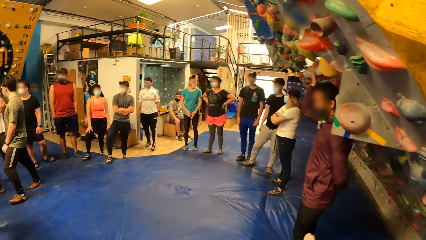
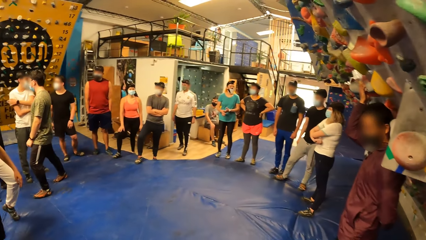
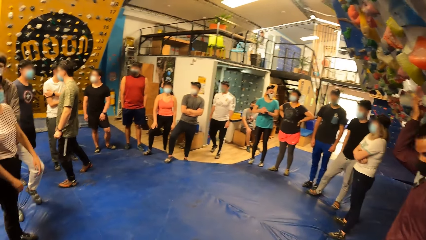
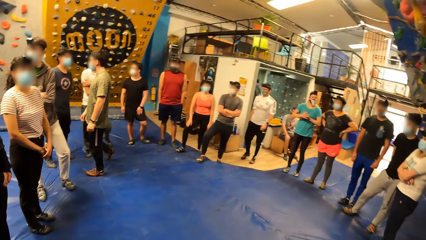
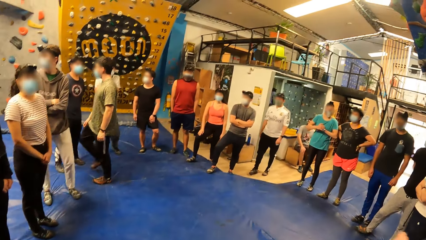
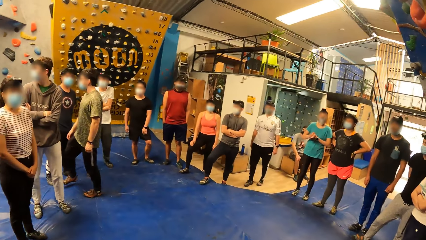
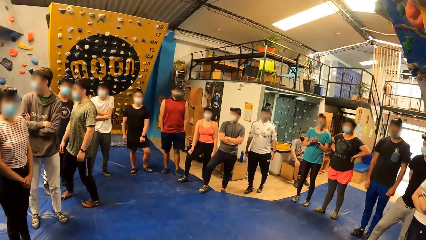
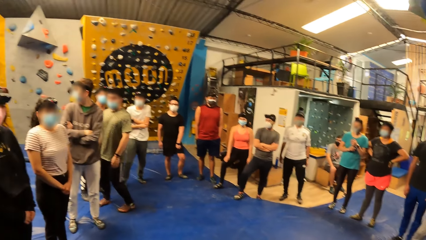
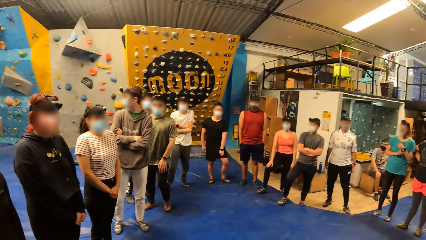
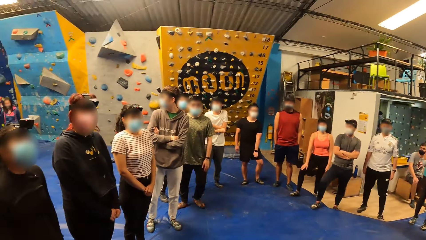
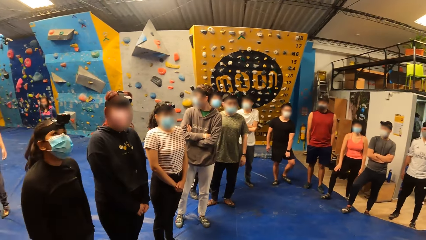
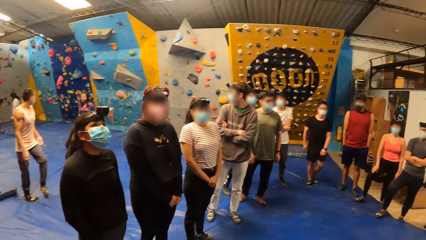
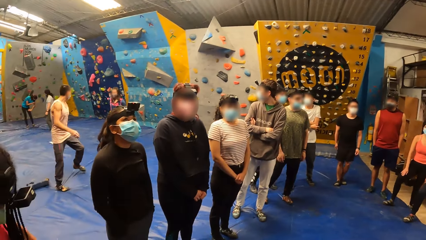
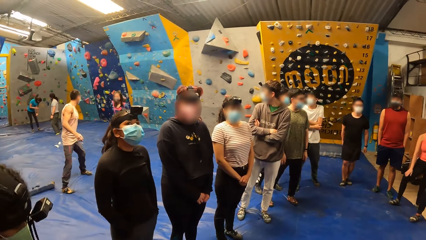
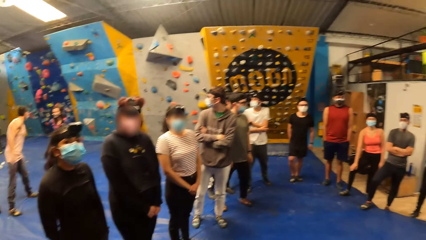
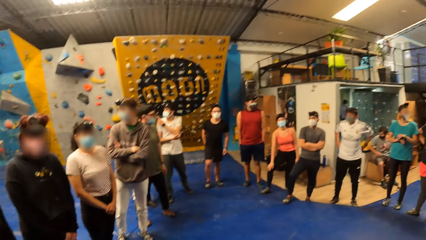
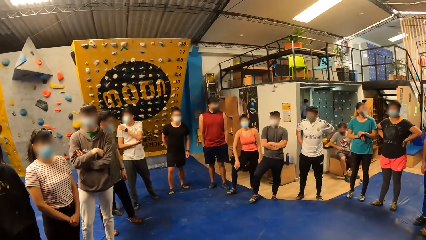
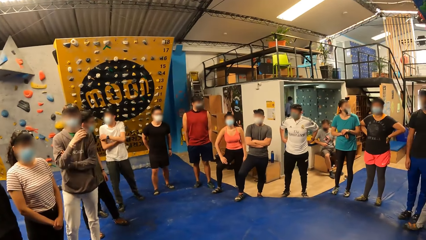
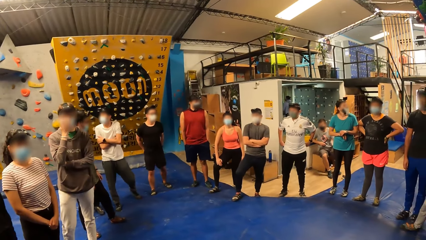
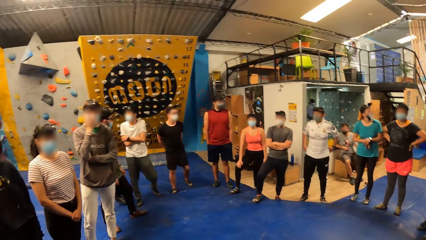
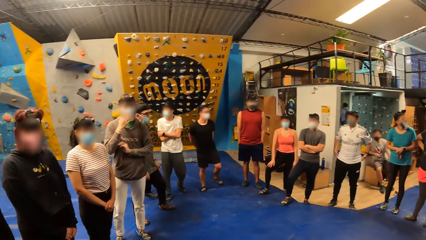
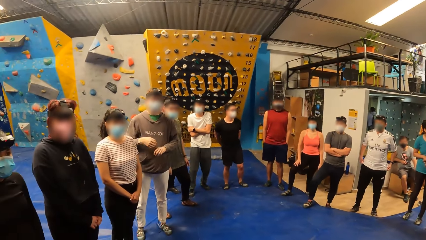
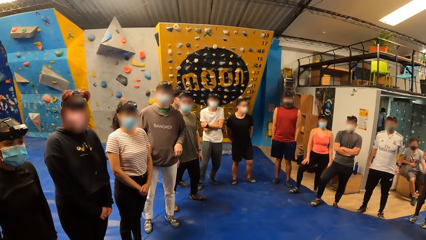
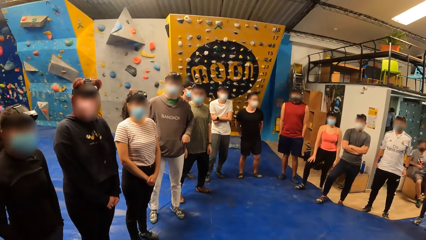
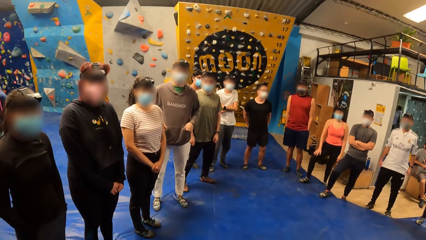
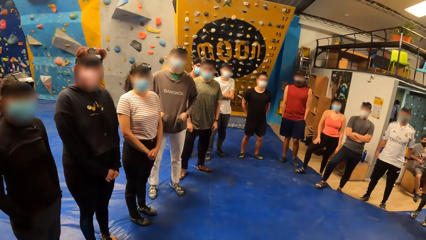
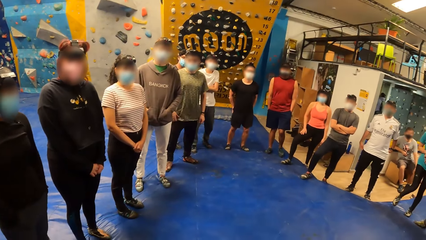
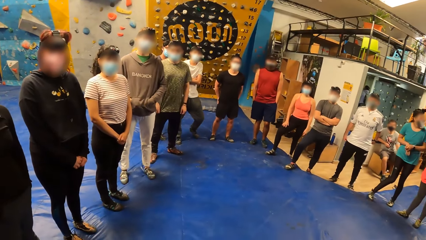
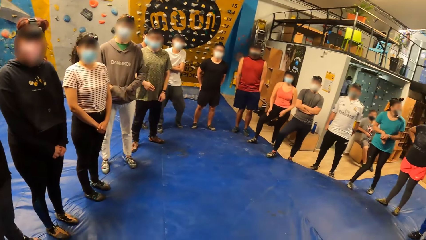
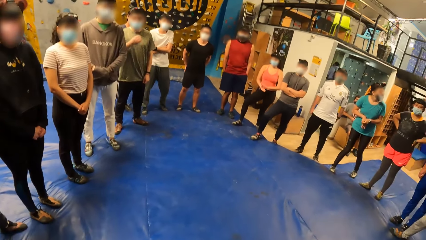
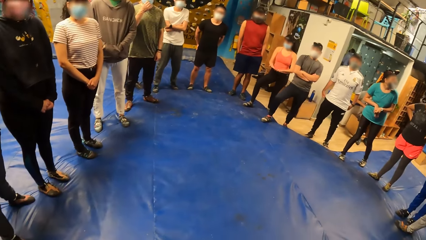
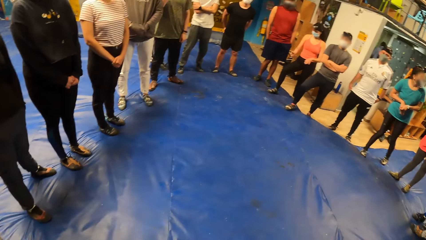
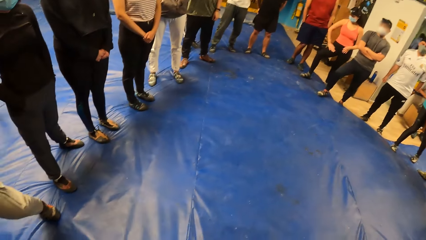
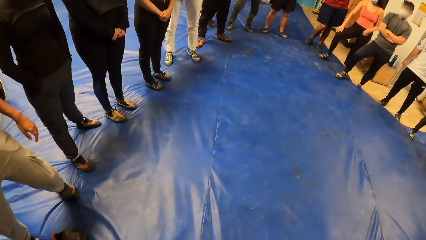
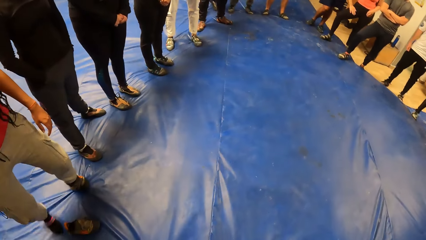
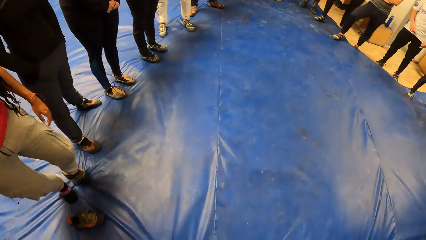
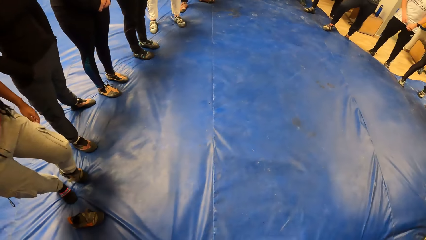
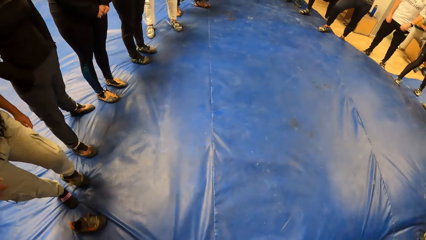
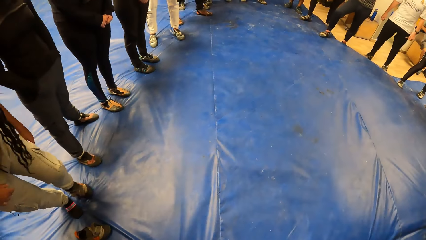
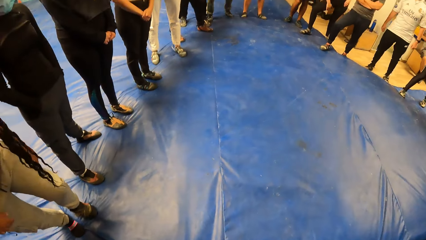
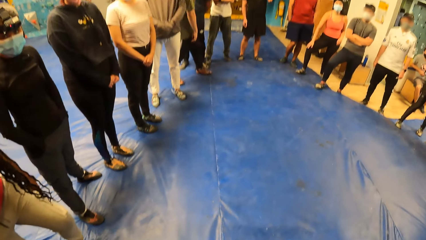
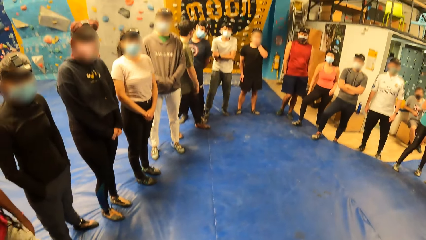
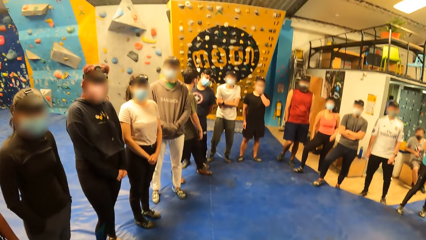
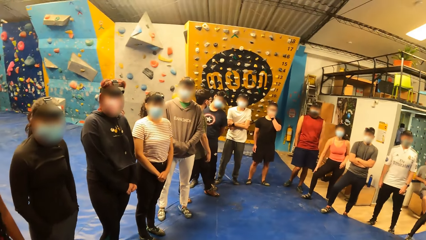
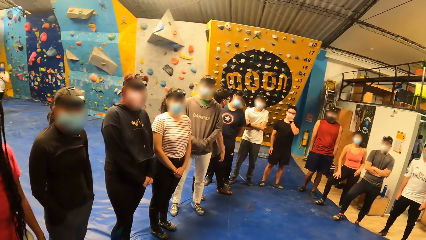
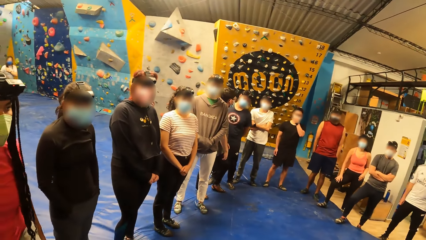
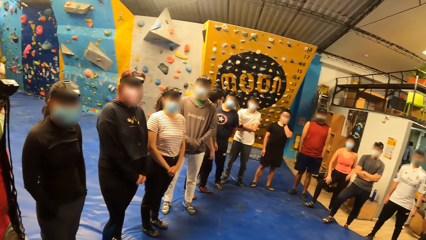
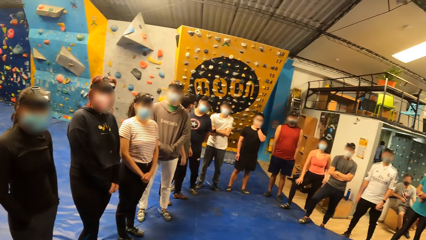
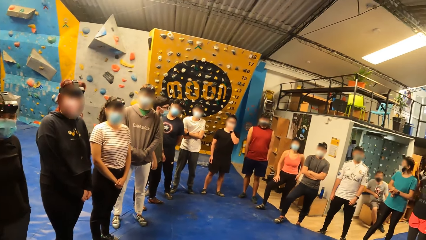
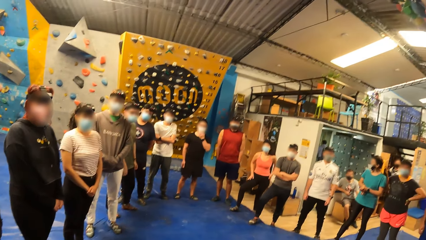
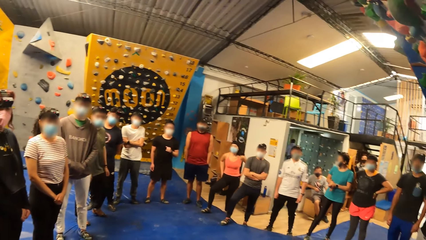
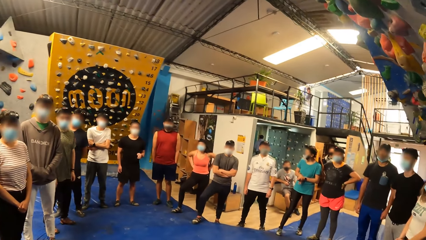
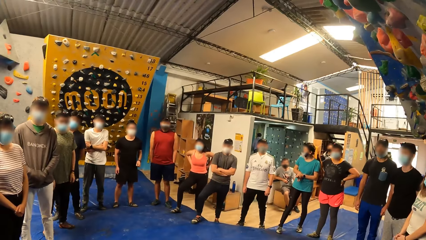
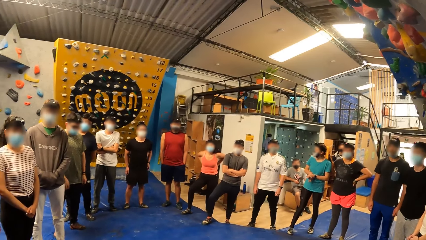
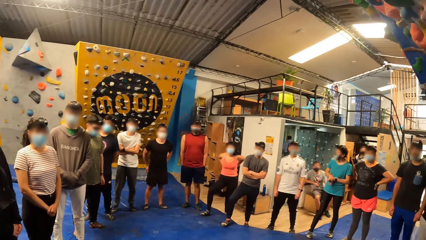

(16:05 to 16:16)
The camera wearer instructs the group of people. They look around the place and dialogue with persons in a circle.

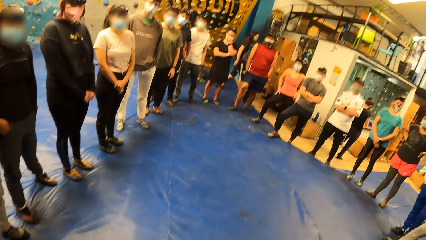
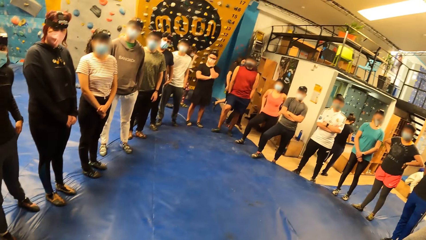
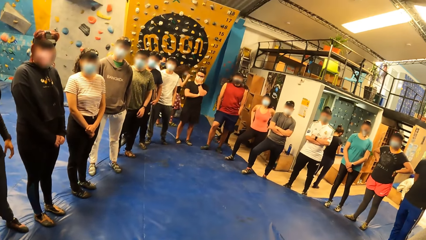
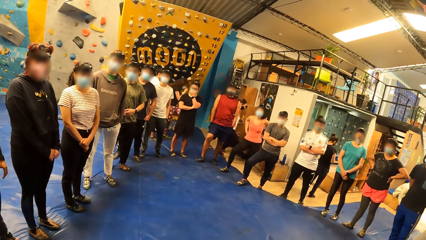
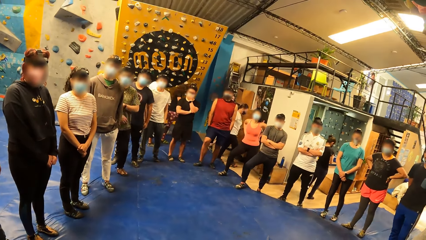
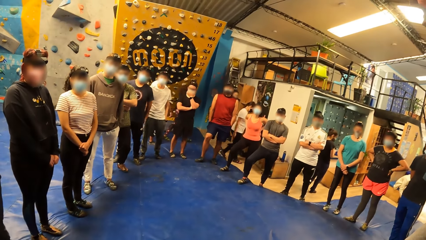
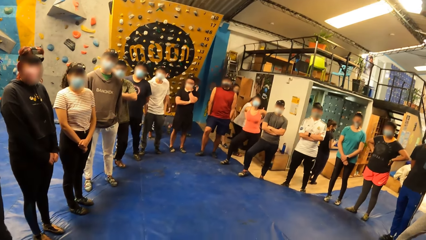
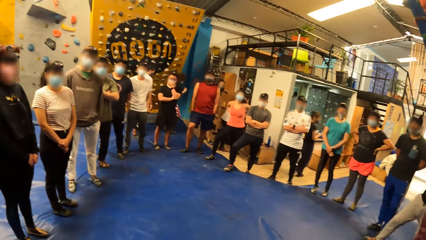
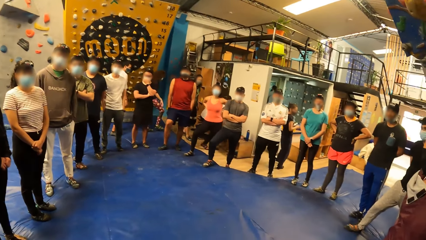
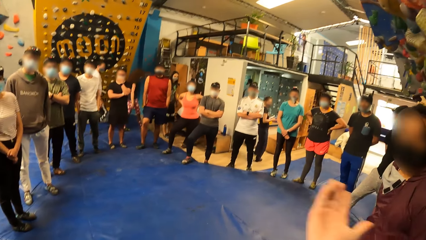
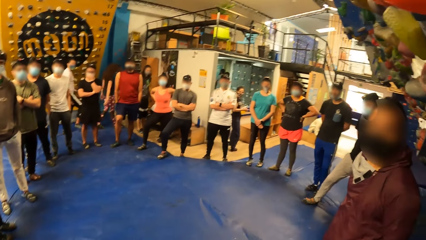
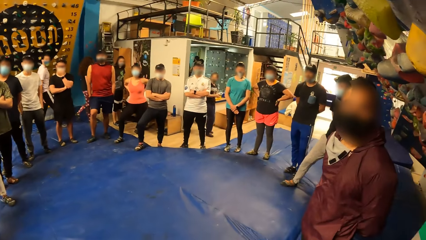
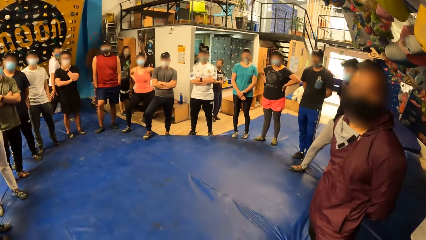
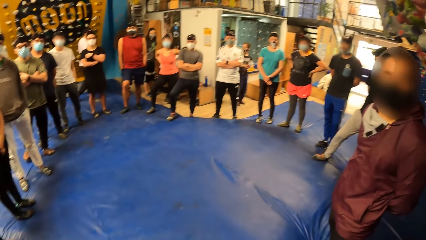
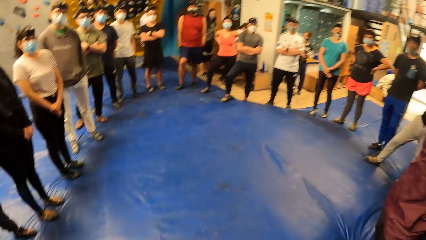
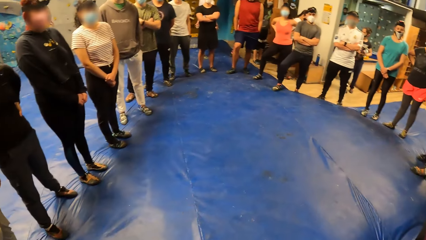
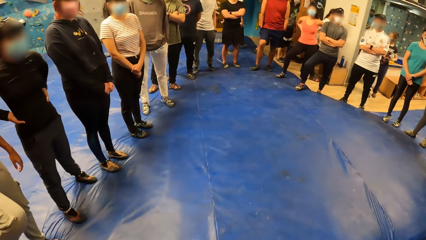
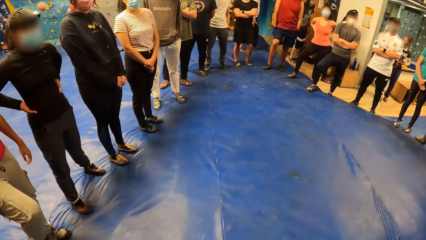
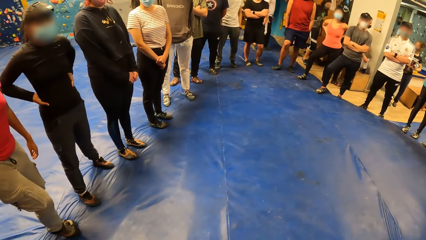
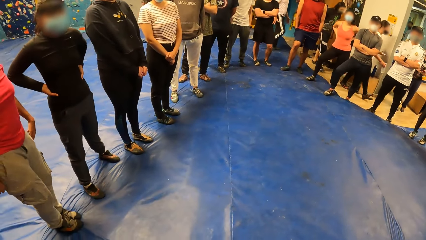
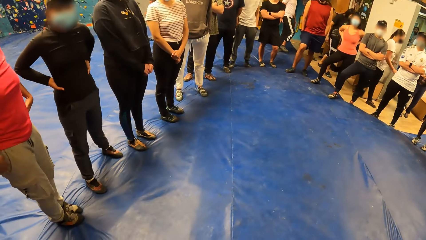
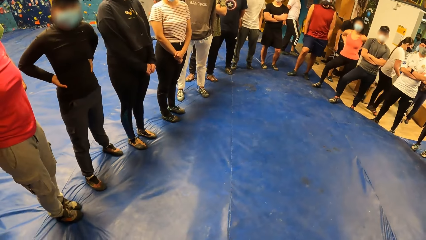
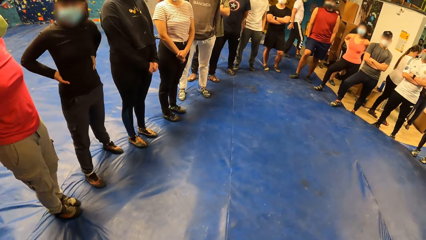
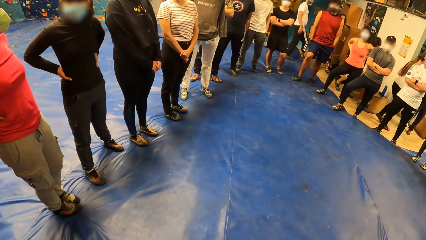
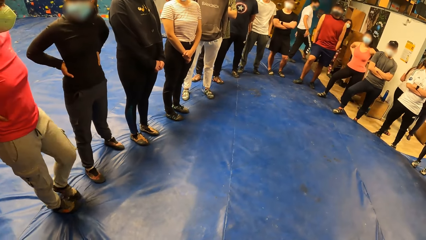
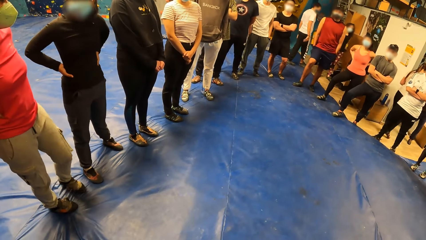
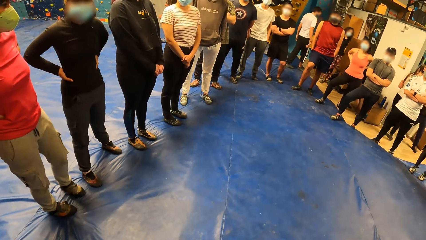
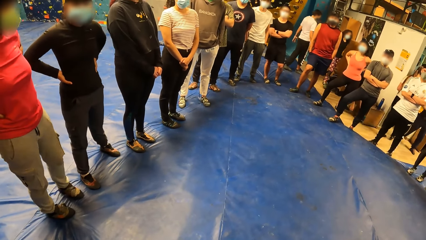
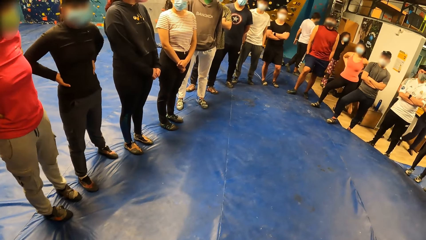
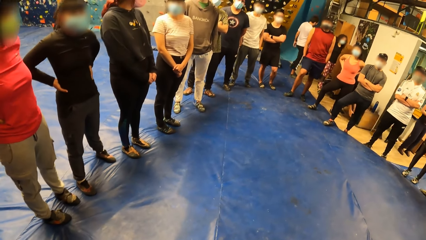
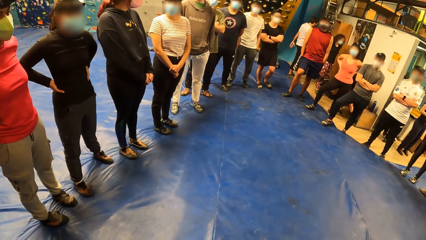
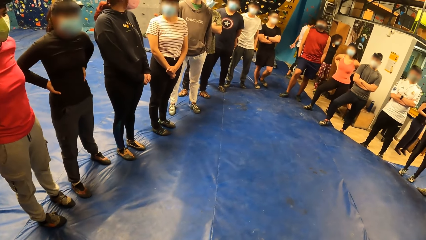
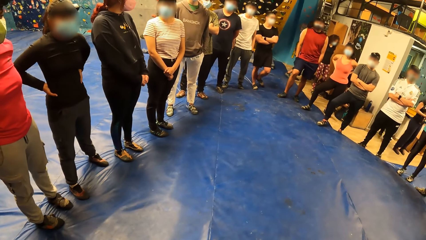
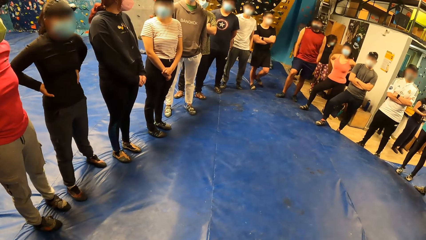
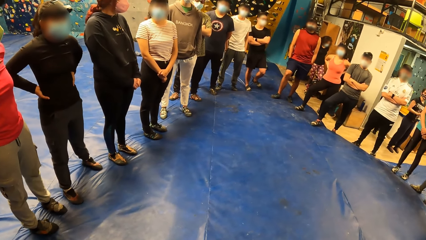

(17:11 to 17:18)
The camera wearer converses with the man.
